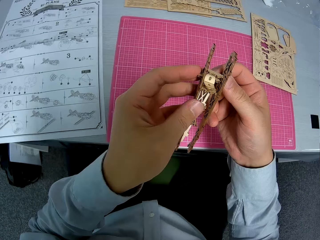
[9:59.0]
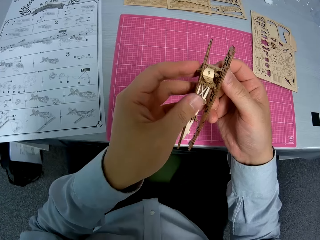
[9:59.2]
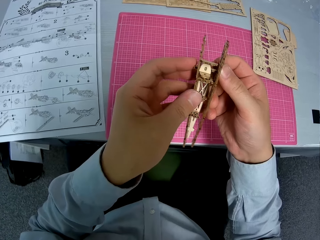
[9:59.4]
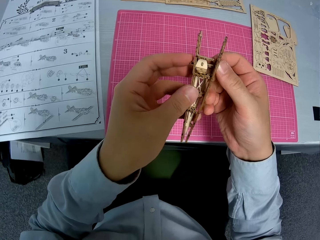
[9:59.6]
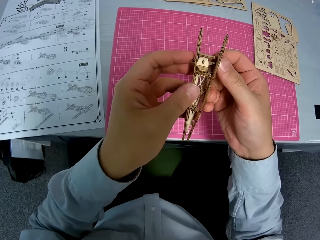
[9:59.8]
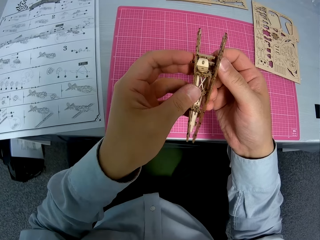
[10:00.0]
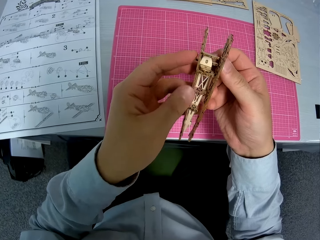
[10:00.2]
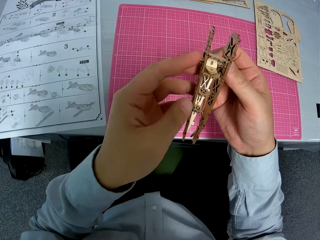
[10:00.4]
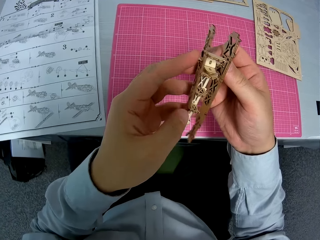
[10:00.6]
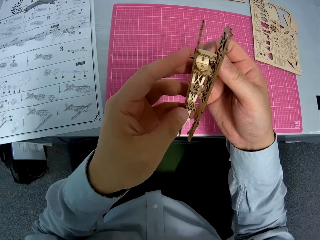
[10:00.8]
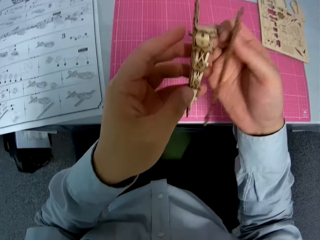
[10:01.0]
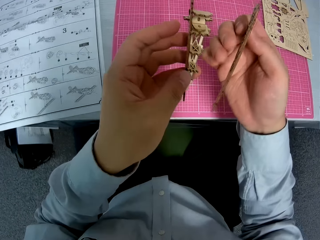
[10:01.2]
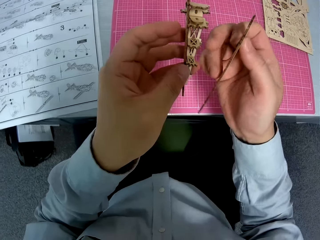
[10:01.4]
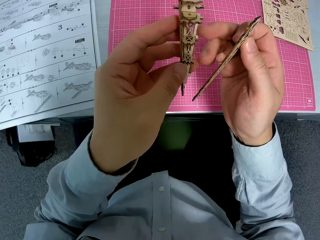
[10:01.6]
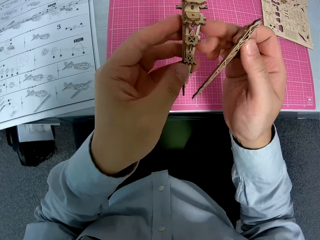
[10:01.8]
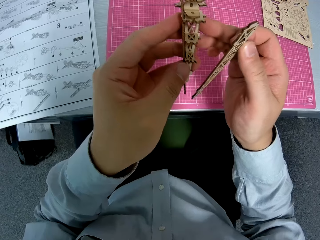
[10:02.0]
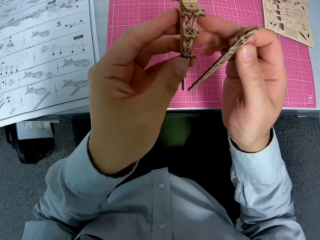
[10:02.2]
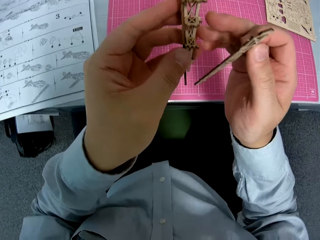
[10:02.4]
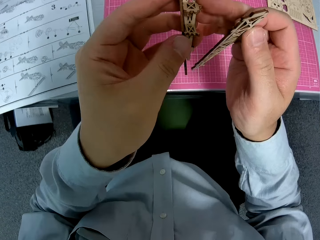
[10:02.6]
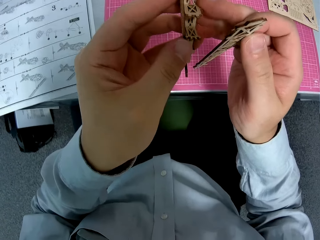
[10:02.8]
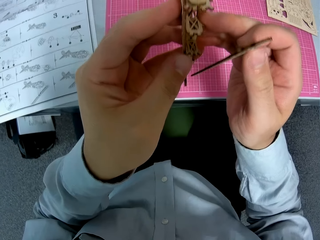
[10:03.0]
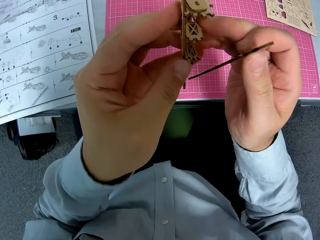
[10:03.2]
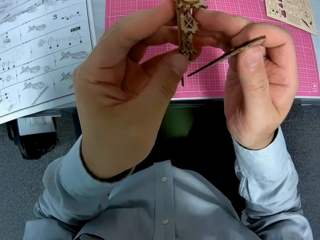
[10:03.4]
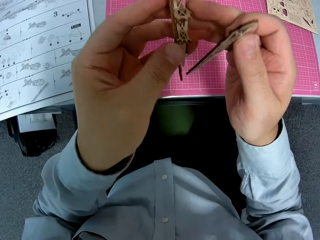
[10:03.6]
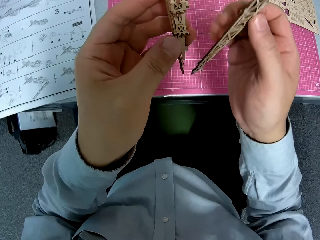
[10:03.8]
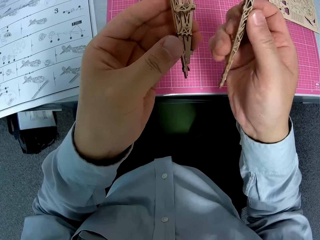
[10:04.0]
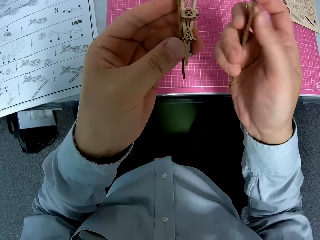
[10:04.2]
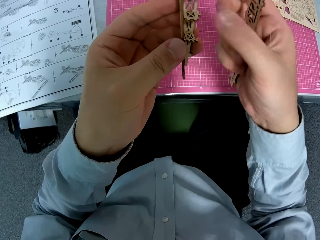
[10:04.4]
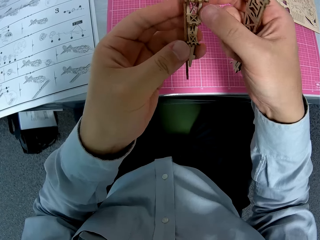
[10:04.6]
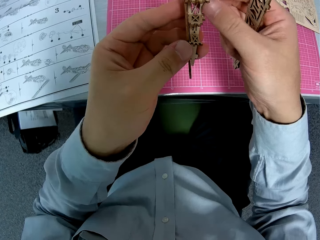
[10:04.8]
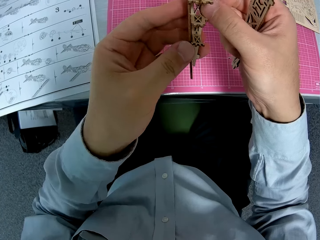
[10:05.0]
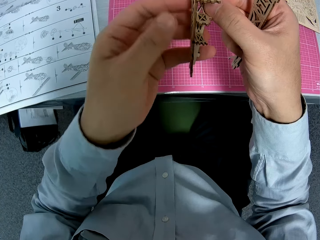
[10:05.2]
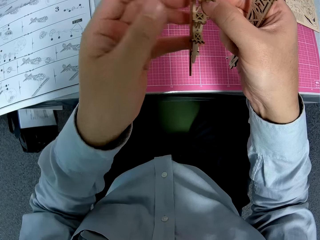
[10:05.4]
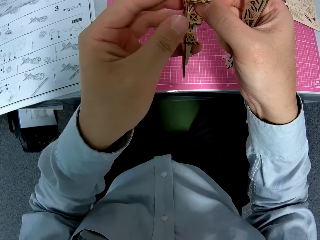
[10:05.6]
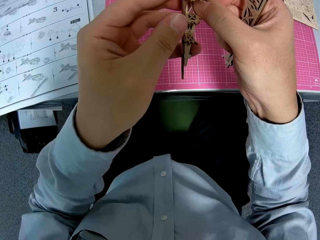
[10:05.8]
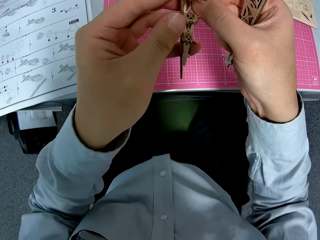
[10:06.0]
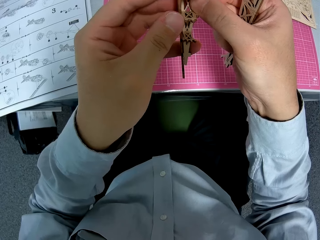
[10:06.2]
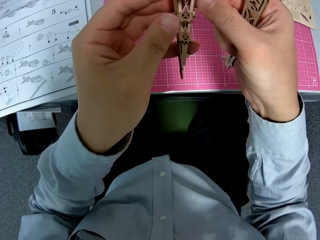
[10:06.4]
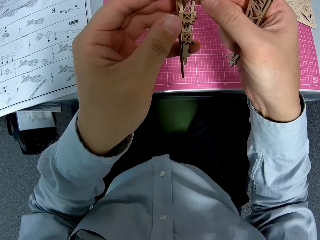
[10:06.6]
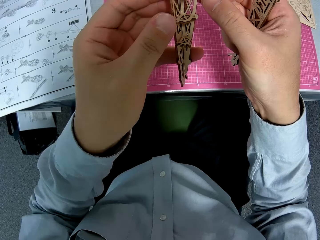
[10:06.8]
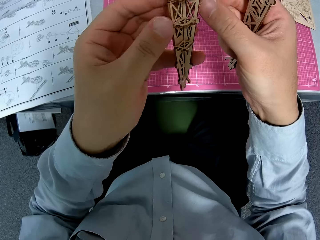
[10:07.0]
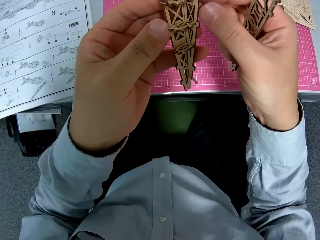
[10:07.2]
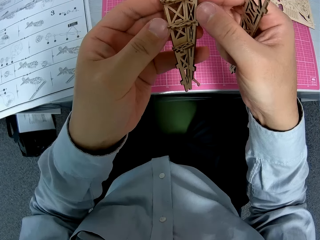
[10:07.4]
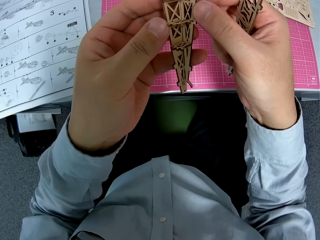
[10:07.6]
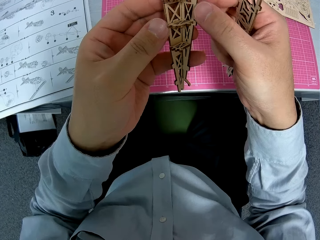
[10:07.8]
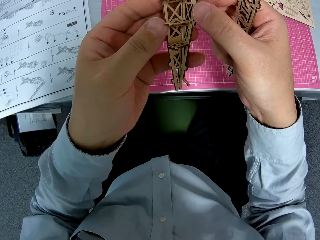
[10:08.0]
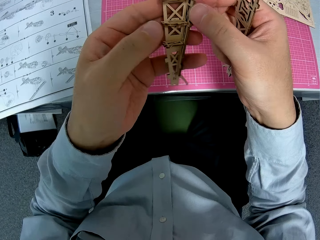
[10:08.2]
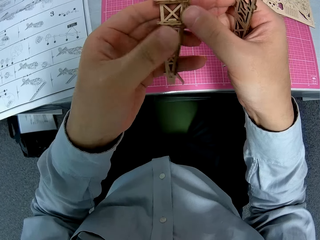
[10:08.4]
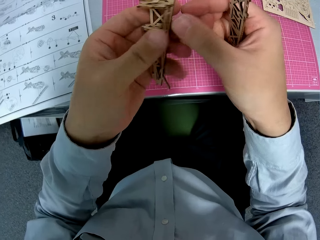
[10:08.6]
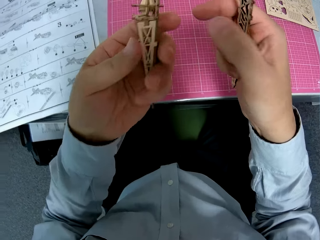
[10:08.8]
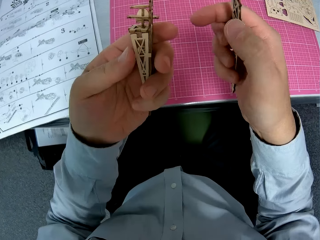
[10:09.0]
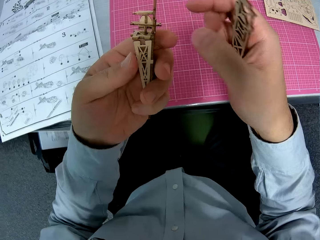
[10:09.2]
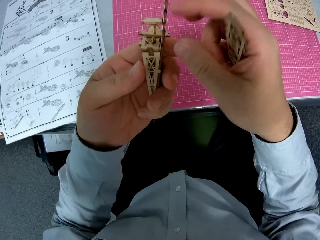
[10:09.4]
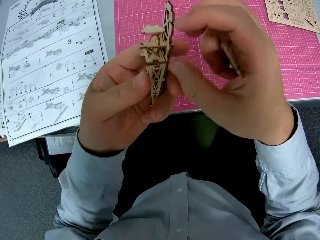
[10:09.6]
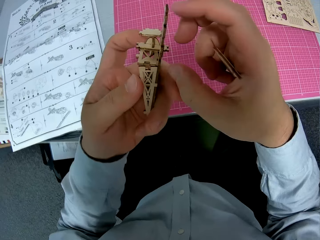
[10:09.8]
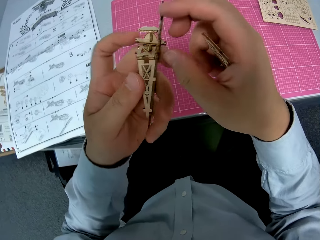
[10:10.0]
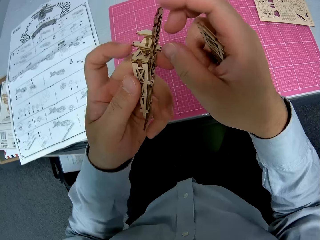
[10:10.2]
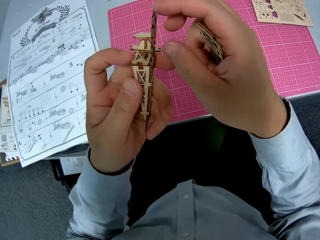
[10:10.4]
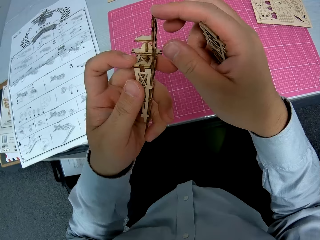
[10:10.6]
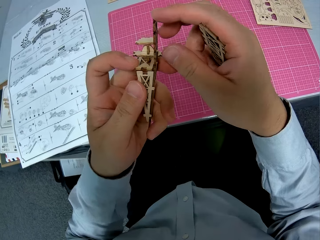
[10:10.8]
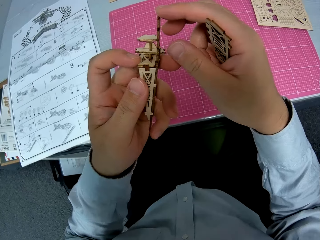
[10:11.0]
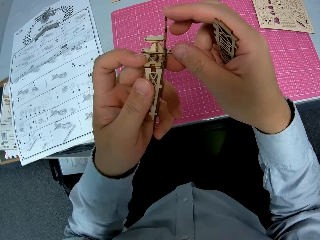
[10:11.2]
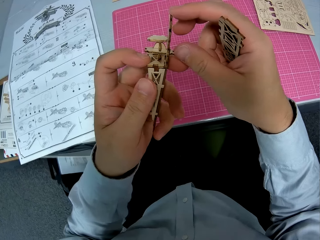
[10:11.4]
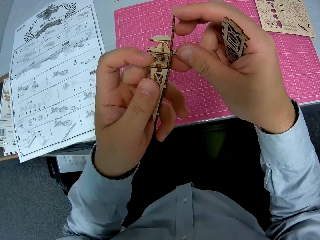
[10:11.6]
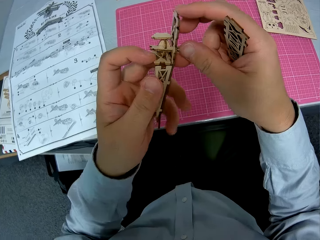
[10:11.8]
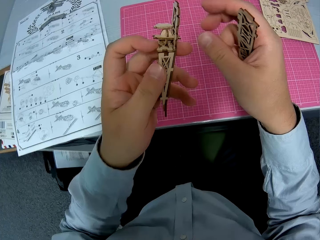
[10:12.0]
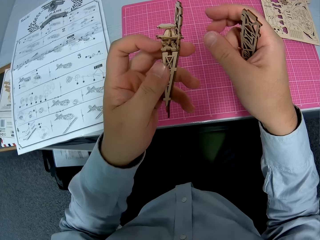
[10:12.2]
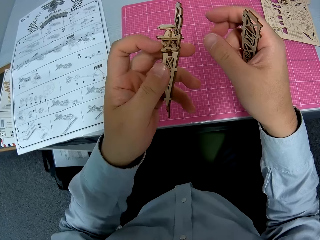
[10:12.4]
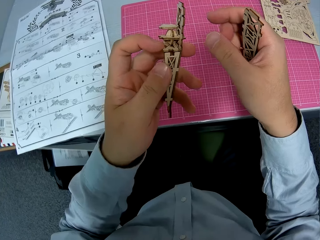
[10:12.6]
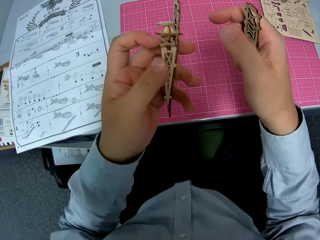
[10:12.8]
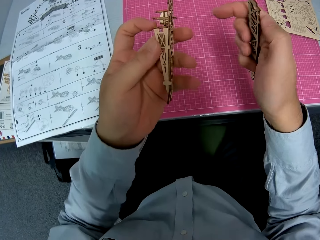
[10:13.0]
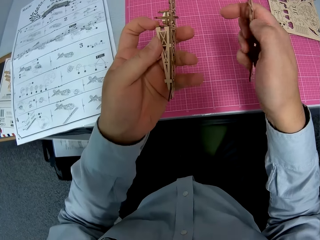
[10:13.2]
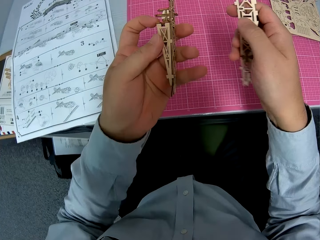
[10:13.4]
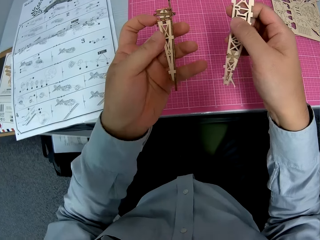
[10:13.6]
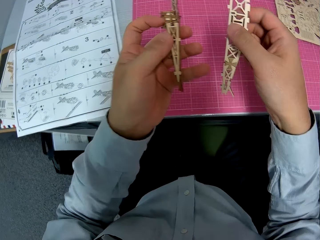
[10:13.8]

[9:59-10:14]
The camera wearer turns the wooden craft shapes. She dismantles the wooden craft shapes. She touches the wooden craft shapes with her finger. She turns the laser cut. She aligns the wooden craft shapes with her finger.

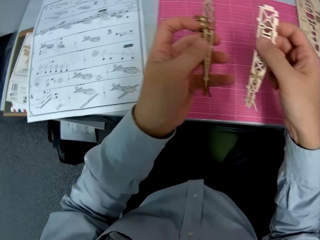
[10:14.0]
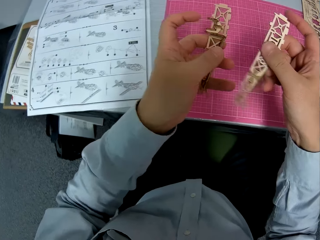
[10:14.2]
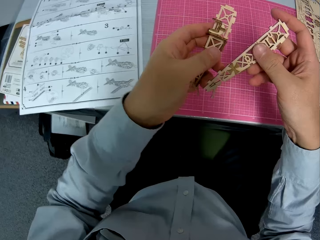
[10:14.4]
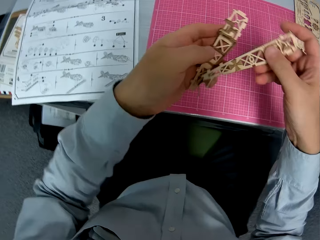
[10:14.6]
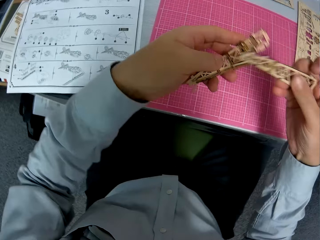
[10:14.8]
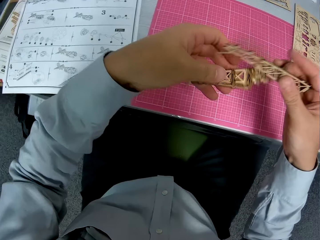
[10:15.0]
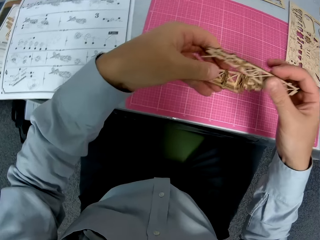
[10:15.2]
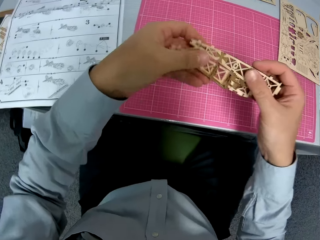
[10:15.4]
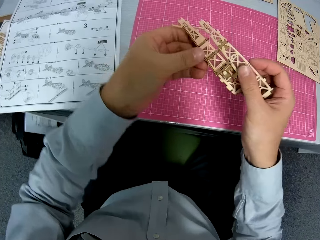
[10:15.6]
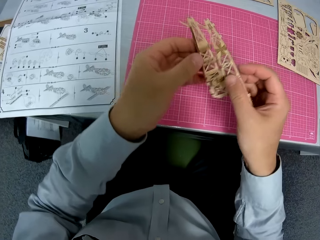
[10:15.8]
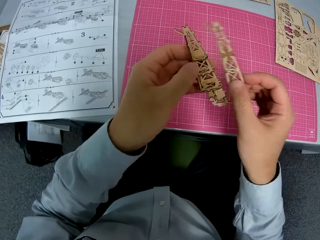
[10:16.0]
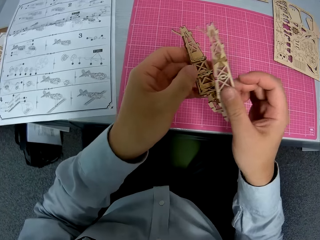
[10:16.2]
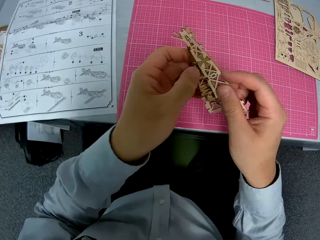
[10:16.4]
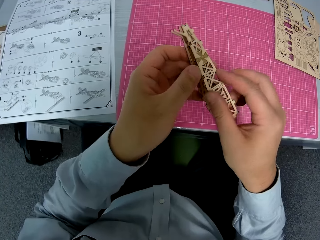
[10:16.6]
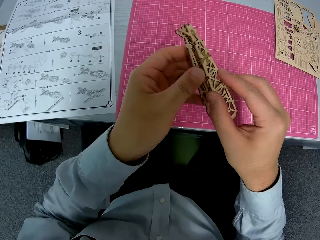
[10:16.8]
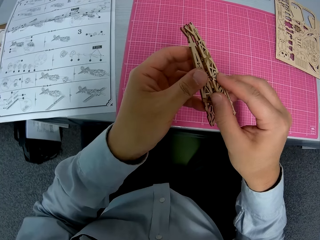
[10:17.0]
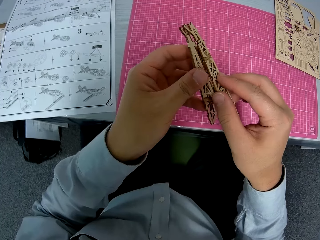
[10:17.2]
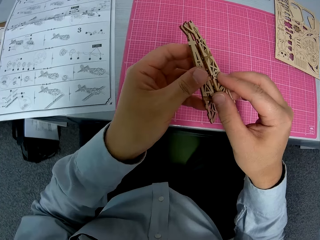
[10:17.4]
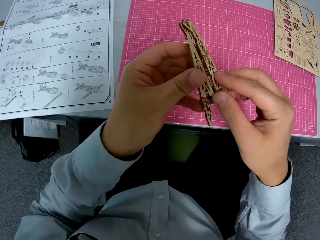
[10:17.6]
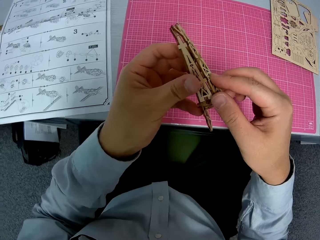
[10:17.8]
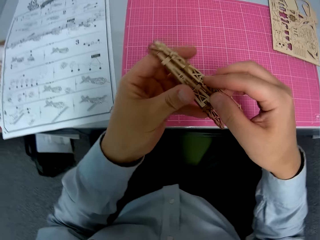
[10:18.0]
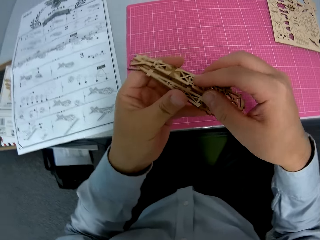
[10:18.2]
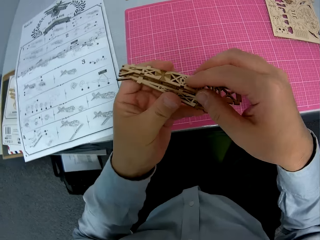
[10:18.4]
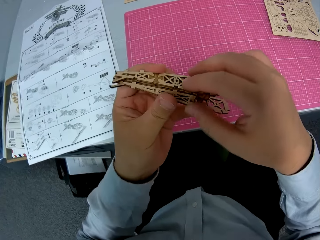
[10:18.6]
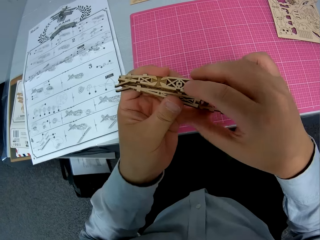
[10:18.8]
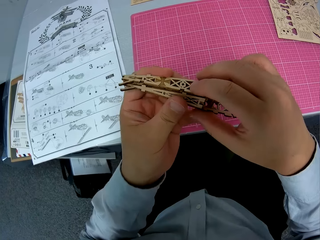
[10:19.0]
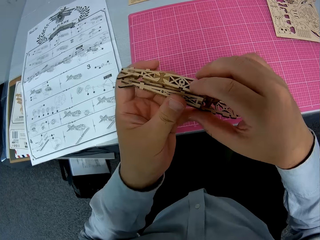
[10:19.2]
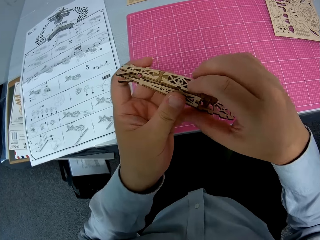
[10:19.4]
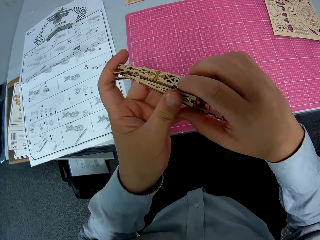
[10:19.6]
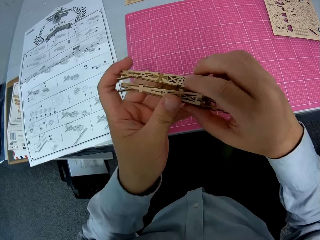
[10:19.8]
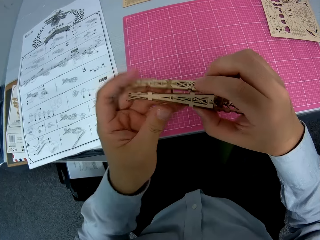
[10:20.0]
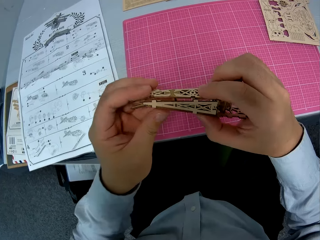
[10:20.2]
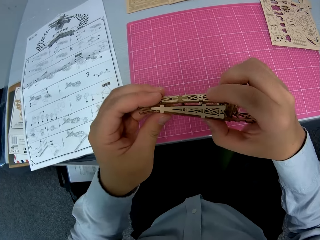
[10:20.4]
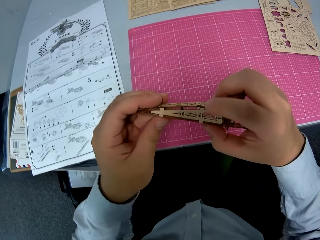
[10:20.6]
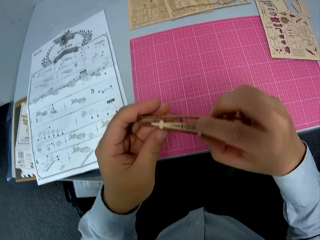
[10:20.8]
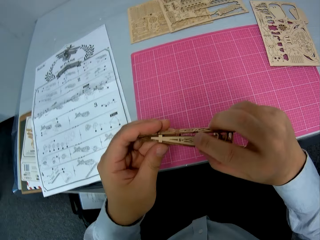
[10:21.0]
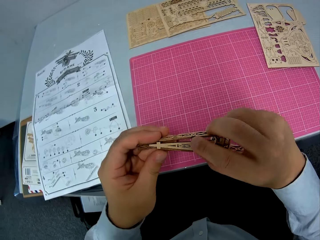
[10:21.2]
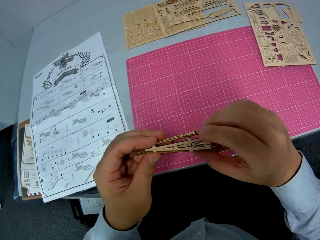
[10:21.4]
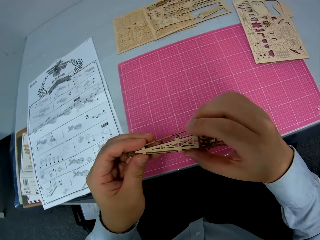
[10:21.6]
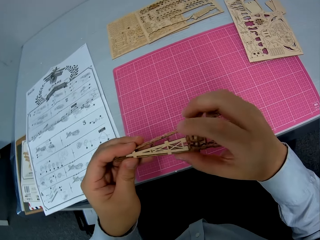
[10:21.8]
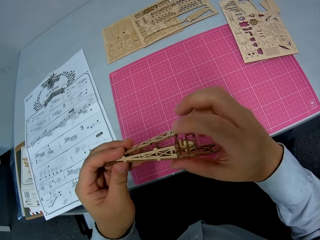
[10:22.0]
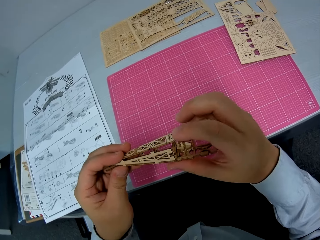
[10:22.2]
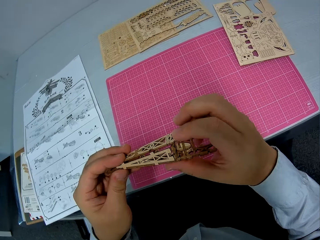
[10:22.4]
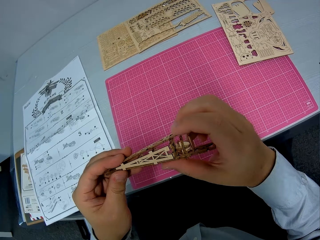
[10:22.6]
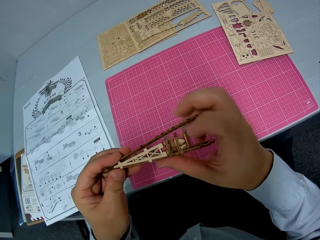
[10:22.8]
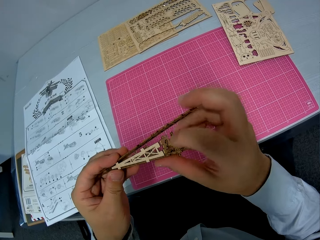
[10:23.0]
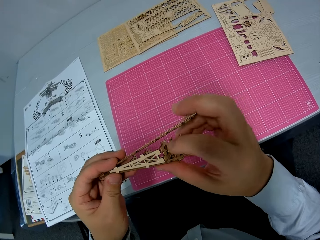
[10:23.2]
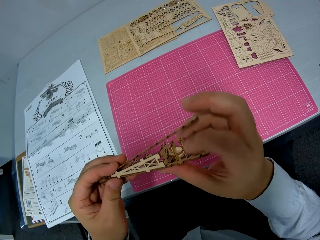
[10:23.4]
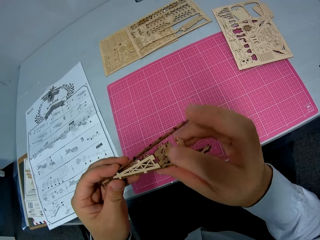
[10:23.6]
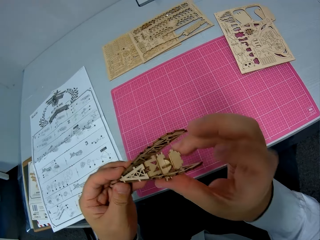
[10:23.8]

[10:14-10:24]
The camera wearer fixes the wooden craft shapes.
